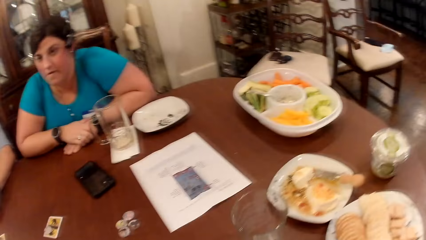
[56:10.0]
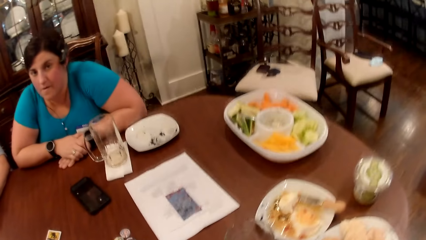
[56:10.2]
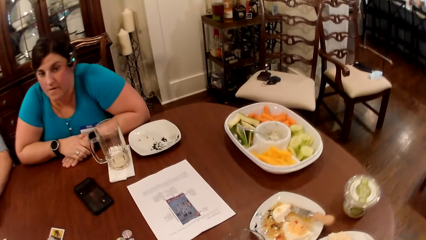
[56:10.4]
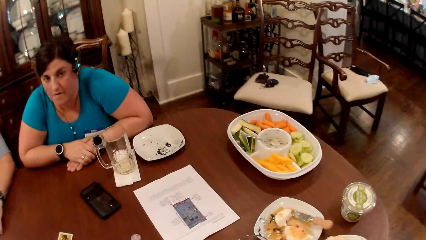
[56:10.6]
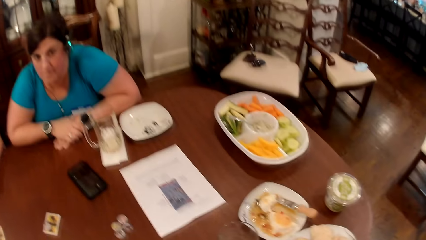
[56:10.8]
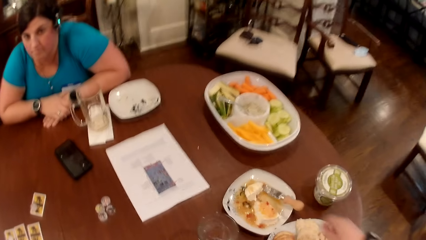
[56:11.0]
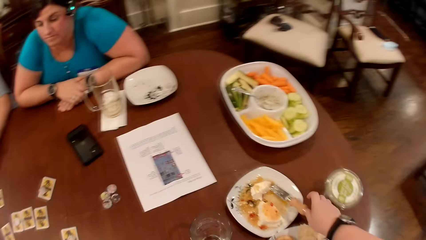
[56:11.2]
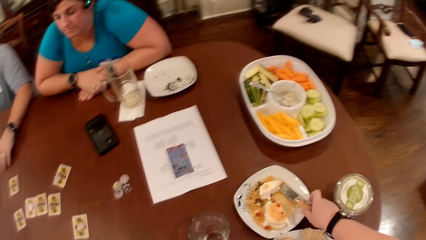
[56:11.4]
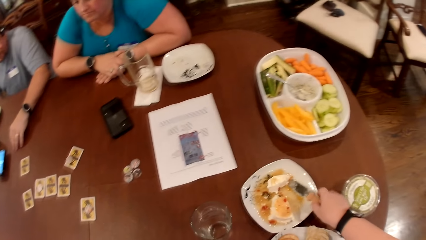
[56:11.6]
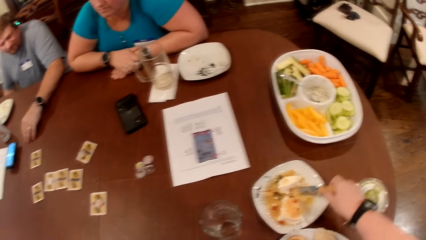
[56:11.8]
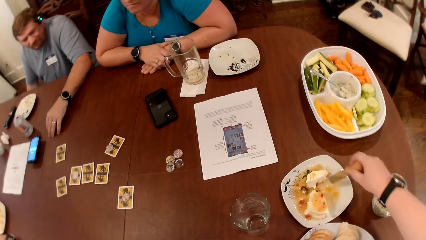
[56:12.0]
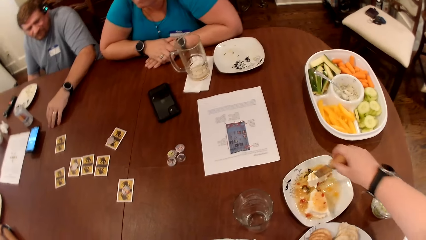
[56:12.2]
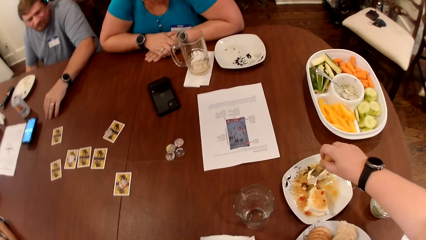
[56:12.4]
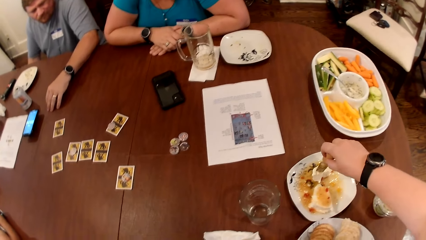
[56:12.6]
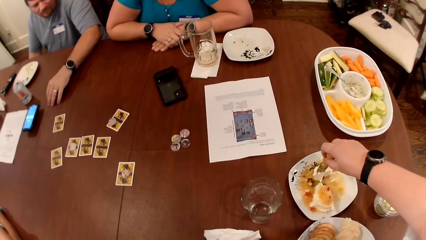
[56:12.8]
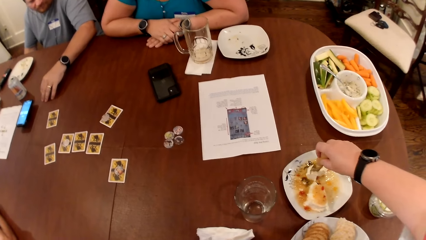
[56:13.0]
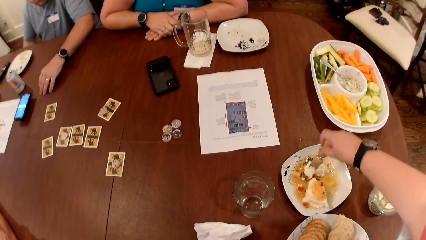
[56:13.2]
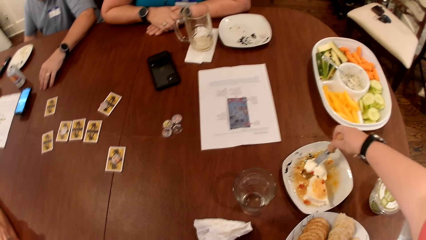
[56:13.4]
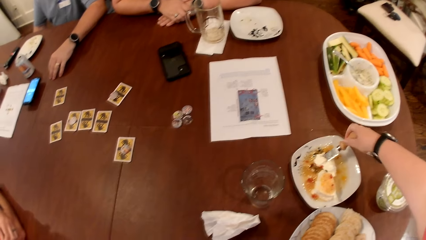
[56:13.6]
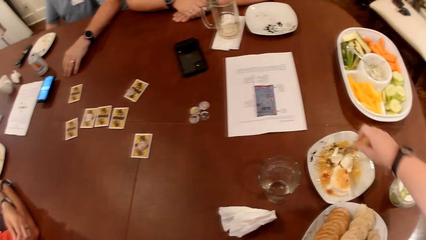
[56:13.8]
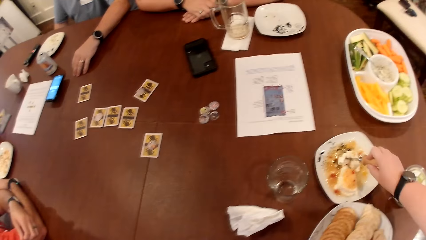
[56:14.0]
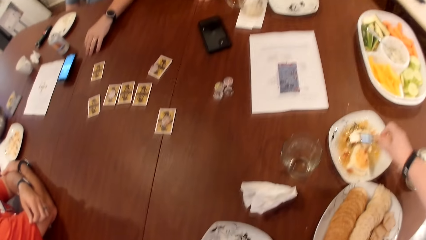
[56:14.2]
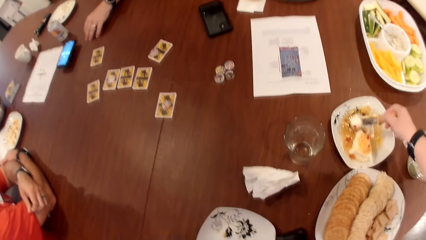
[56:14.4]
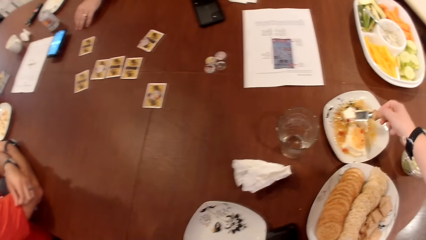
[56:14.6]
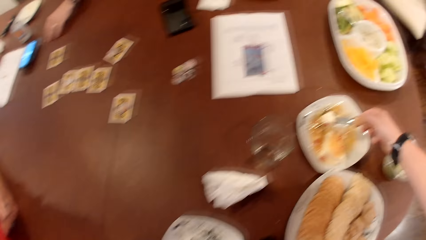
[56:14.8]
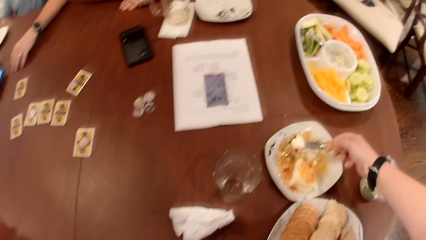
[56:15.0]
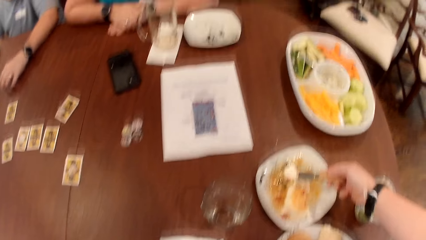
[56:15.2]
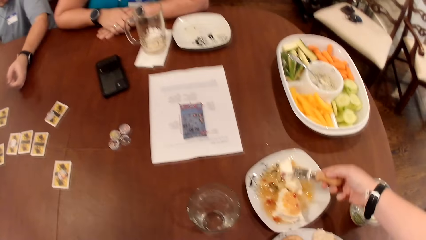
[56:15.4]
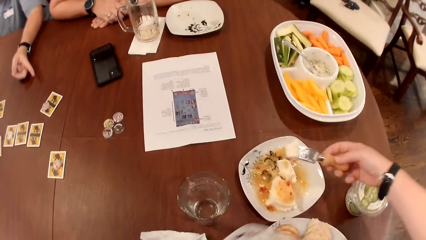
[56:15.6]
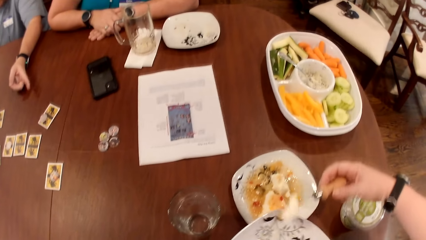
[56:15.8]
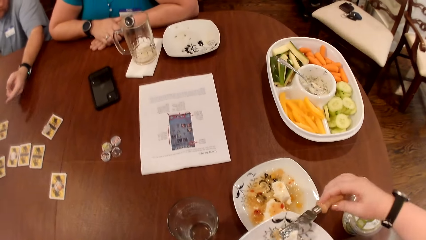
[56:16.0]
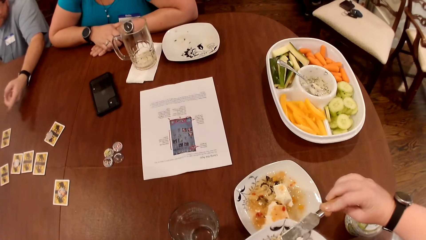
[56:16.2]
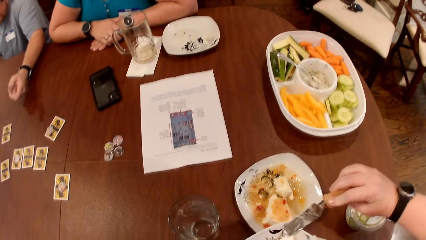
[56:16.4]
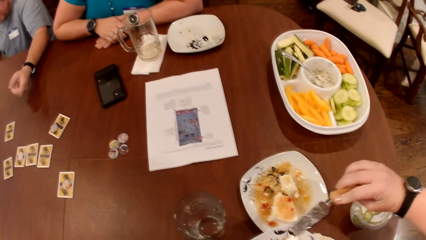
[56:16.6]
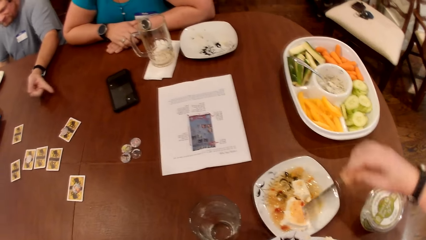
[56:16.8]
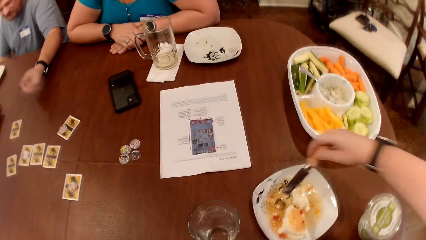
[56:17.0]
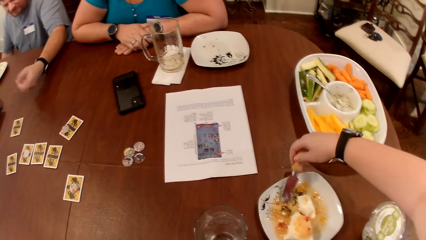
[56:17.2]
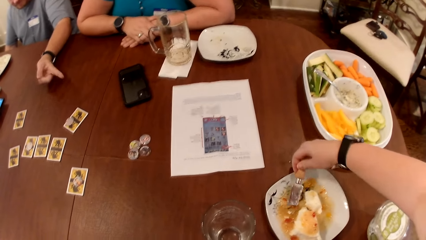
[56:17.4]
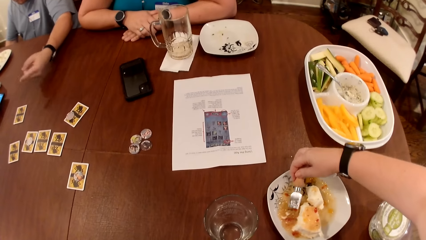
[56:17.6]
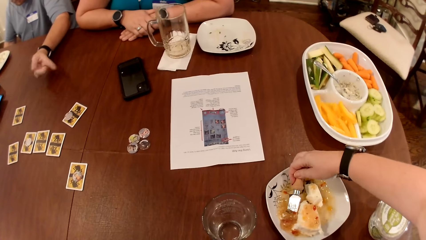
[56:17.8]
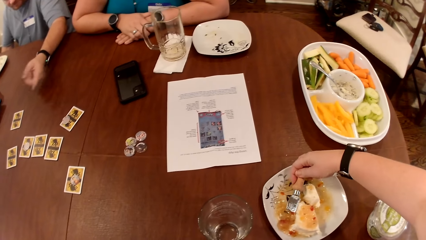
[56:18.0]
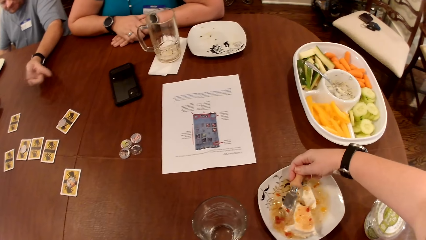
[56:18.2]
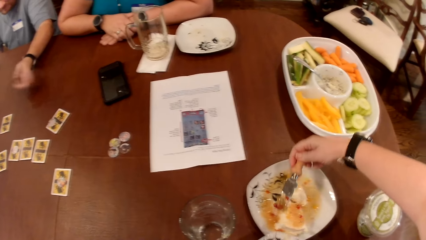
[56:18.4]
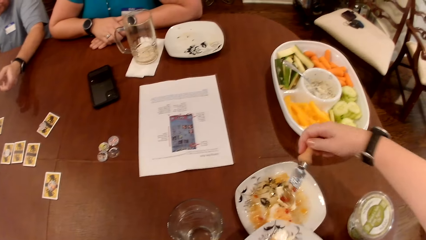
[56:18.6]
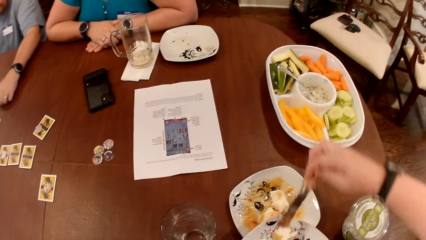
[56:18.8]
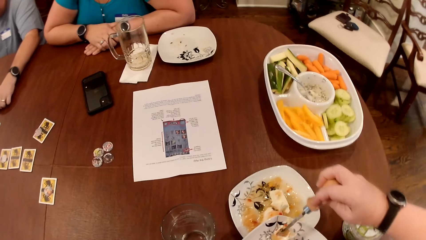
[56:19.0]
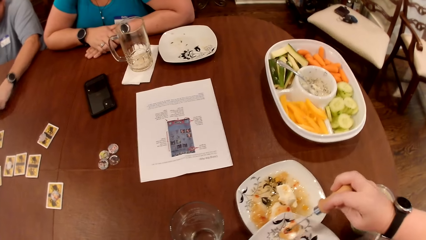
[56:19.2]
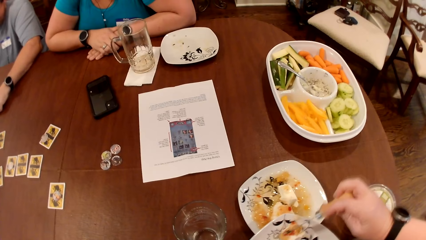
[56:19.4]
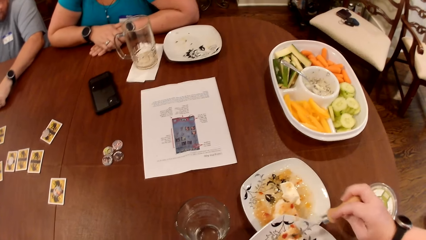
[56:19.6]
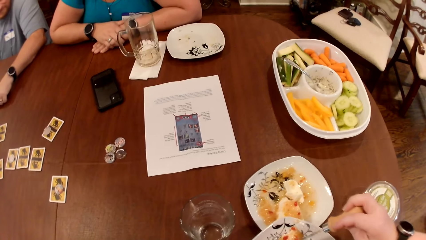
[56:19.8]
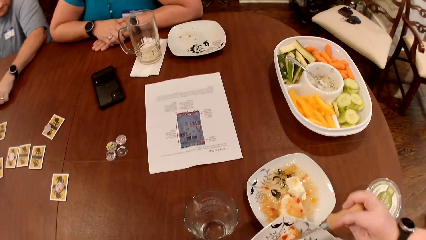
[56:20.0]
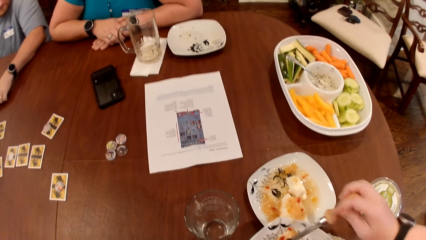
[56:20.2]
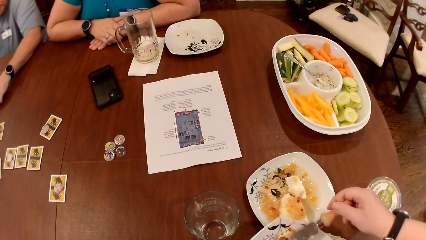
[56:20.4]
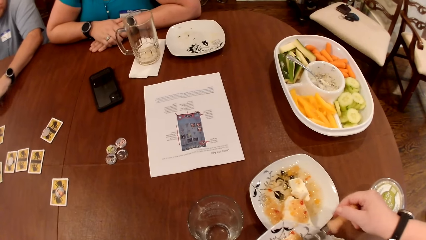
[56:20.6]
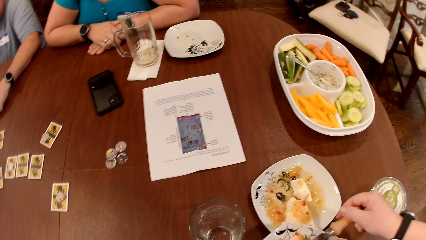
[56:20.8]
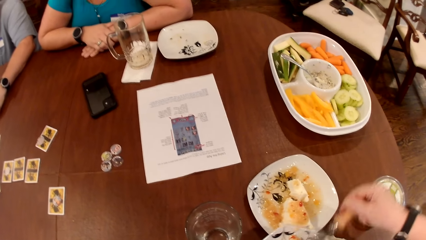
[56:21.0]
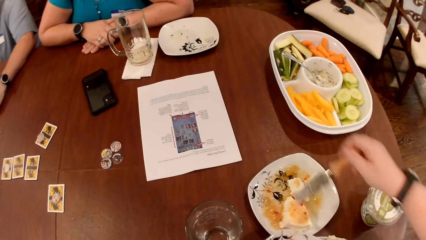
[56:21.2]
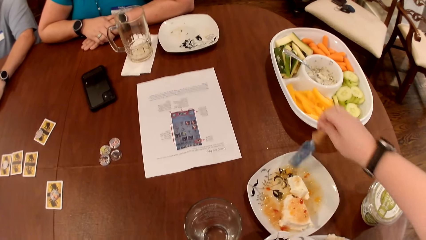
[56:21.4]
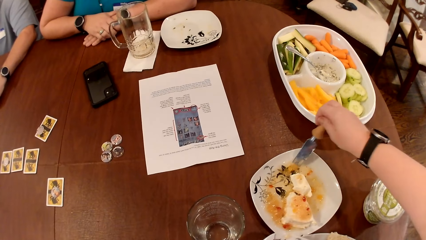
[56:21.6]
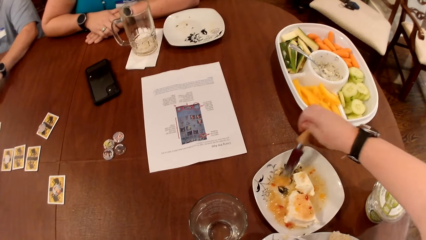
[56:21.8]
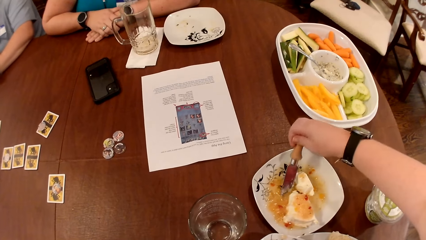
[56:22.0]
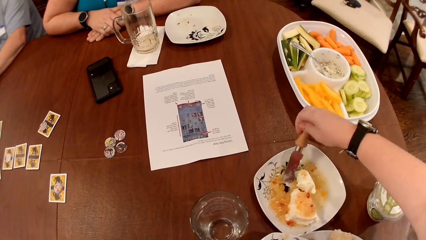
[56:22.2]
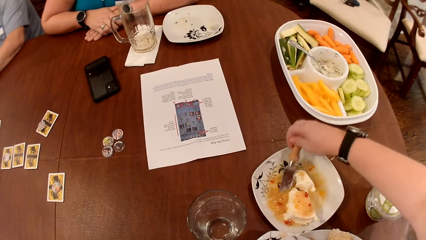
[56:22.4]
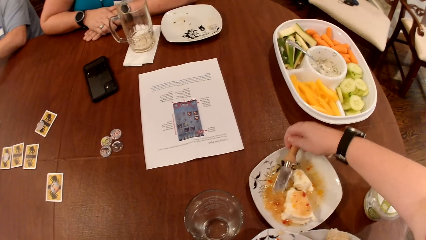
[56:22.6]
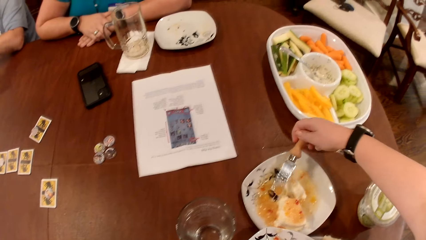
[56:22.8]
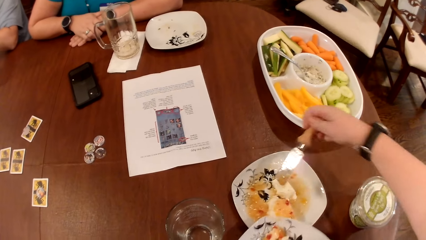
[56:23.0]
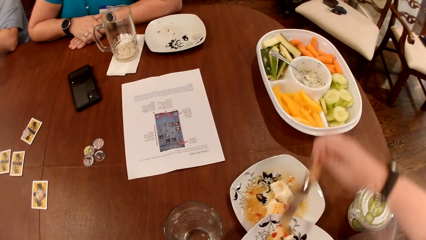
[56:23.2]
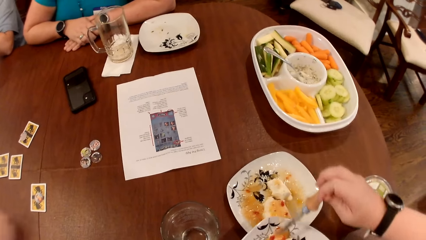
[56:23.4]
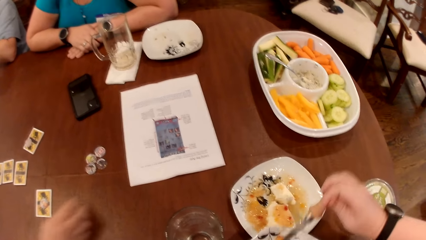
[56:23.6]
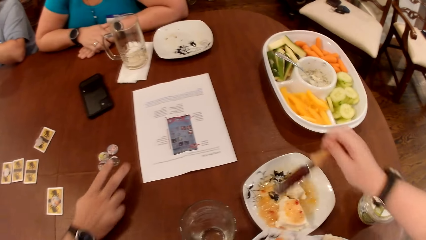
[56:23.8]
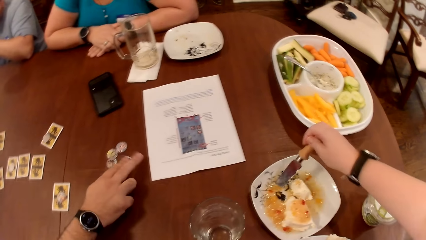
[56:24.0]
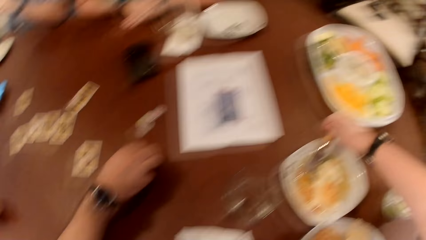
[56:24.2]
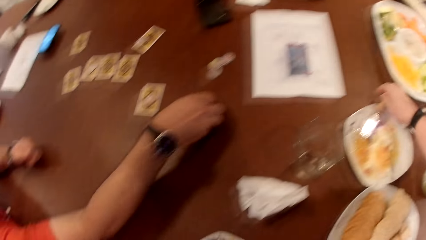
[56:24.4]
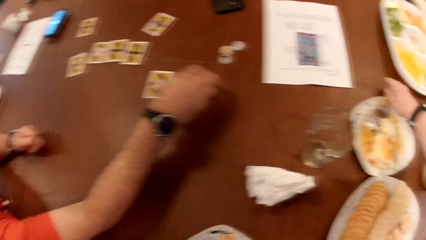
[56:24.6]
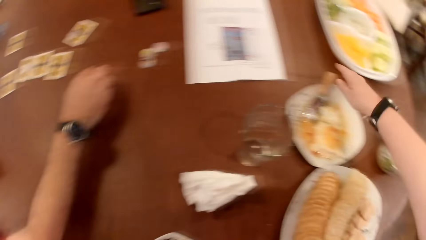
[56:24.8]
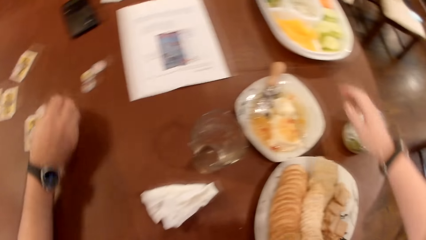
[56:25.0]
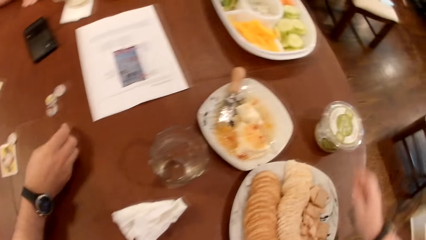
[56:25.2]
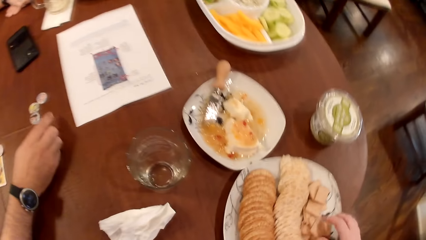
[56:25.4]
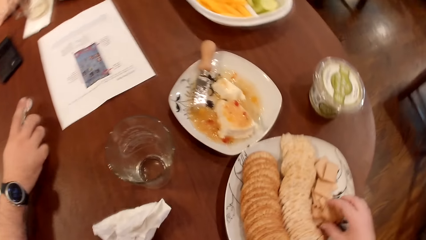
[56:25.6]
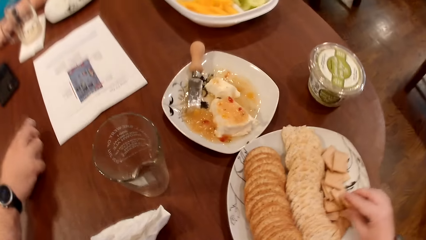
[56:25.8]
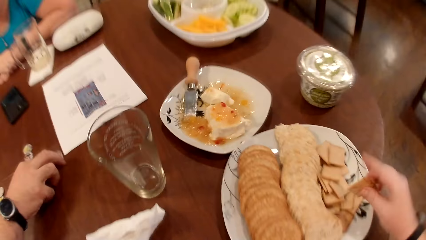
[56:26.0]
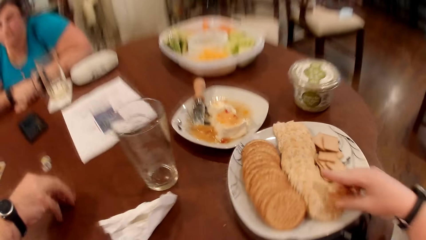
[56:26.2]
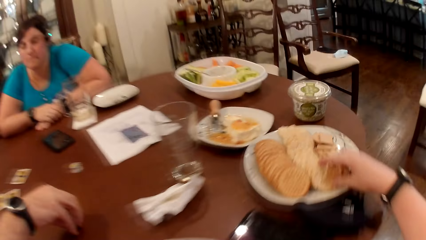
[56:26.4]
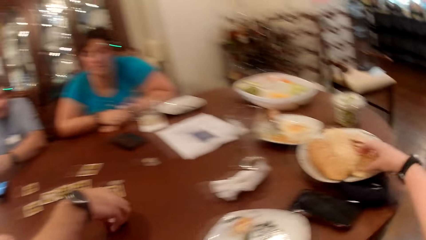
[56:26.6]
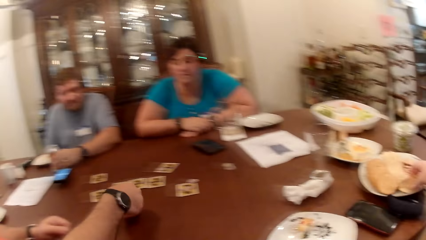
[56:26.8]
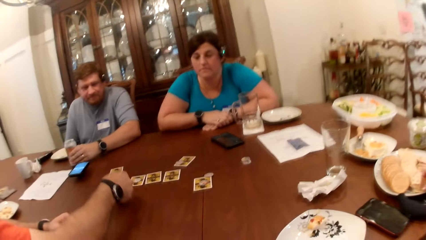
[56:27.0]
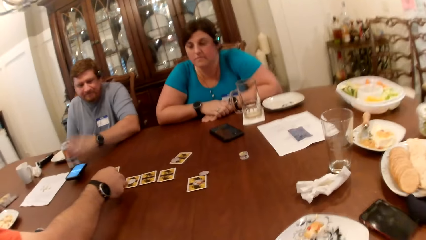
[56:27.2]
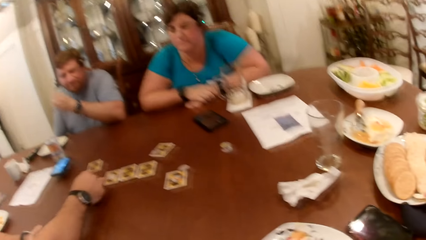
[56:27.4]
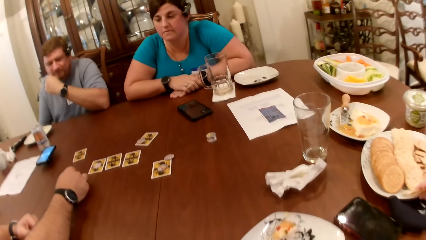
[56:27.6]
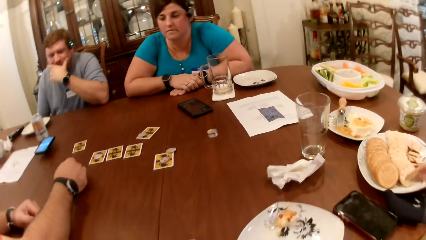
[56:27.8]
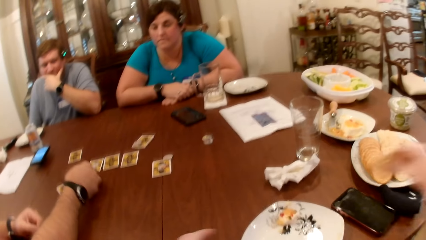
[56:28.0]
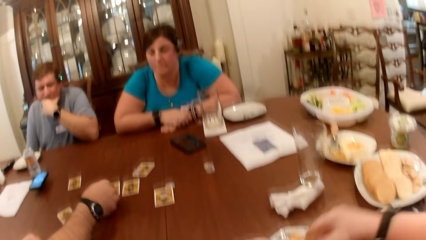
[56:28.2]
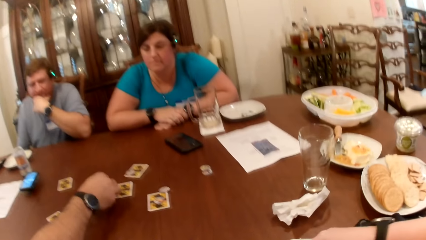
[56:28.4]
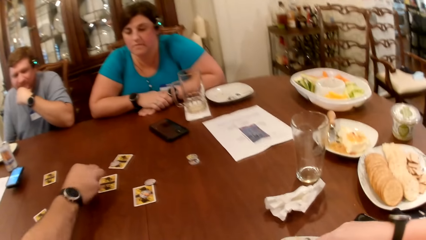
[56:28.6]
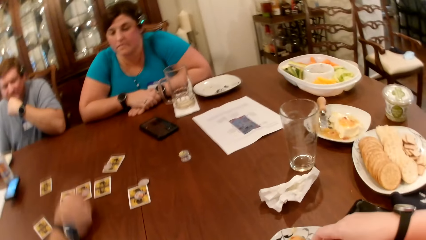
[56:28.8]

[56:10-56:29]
The camera wearer looks around. She takes some whipped cream in a plate on the table with a knife in her right hand. She converses with a man, a woman and another man. The other man converses with the camera wearer, the first man and the woman. The camera wearer converses with the other man. She takes some whipped cream in the plate with the knife in her right hand. Someone puts the whipped cream on the knife in the plate. The first man takes a chip from the table with his right hand. The camera wearer drops the knife on the plate. The first man drops the chip on the card on the table with his right hand. He takes a chip from the table with his right hand. The camera wearer takes some cookies from a plate with her right hand. The other man converses with the camera wearer. The first man drops the chip on the card on the table with his right hand. The camera wearer puts the cookies in the plate with her right hand.
